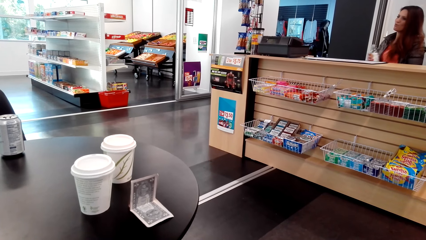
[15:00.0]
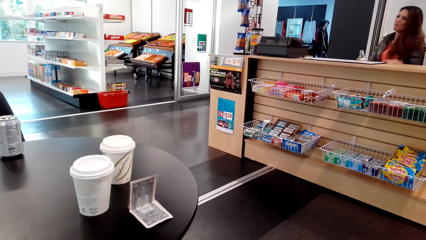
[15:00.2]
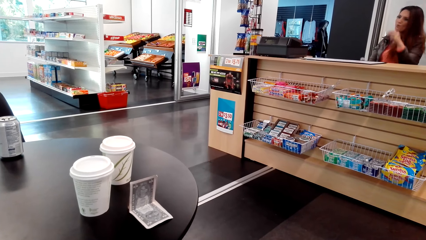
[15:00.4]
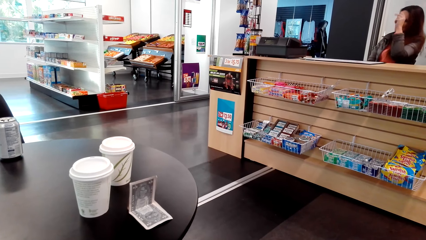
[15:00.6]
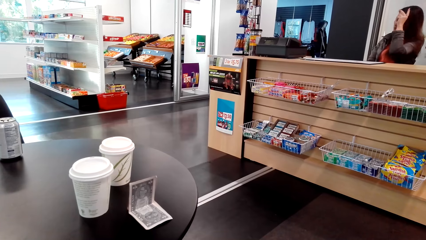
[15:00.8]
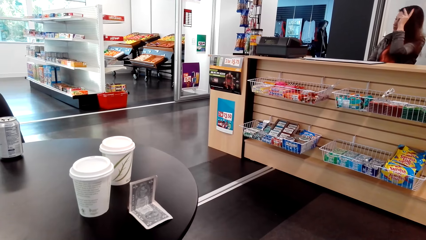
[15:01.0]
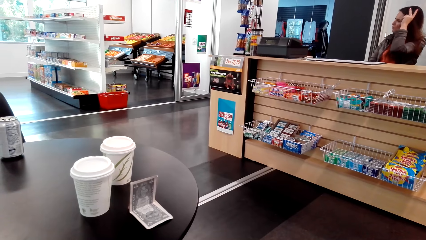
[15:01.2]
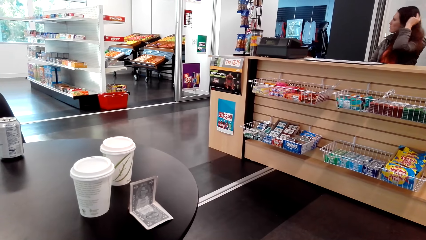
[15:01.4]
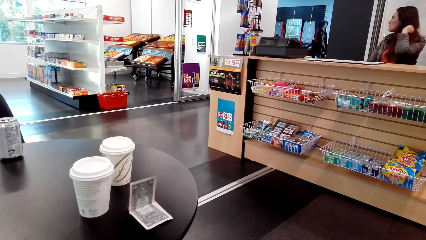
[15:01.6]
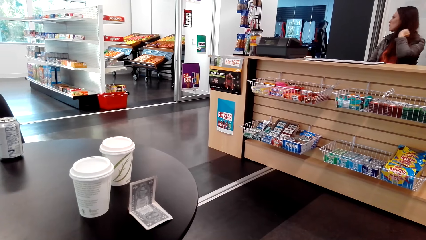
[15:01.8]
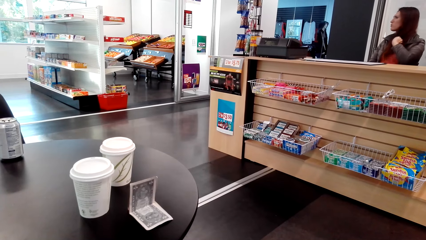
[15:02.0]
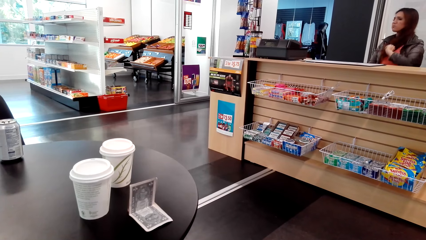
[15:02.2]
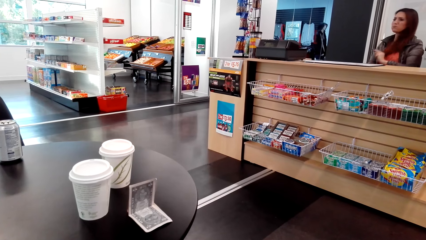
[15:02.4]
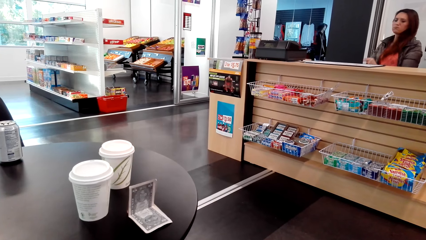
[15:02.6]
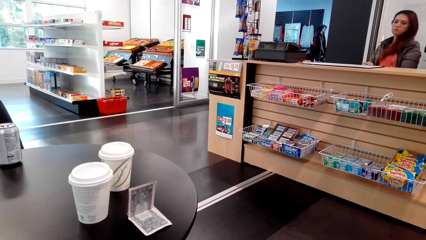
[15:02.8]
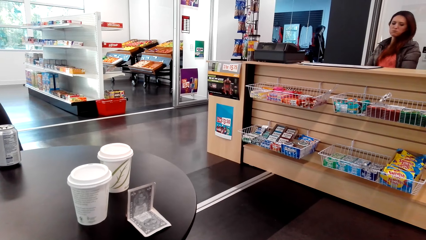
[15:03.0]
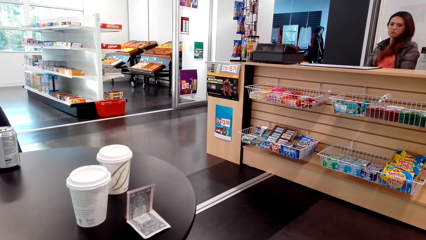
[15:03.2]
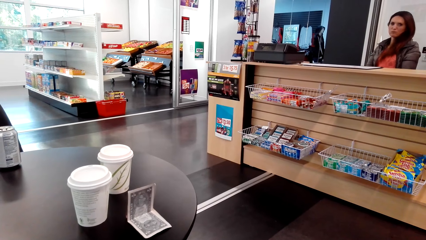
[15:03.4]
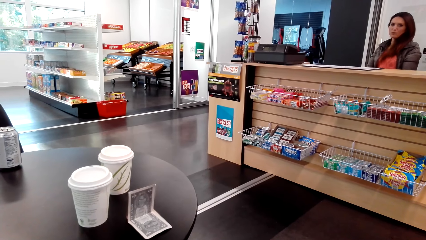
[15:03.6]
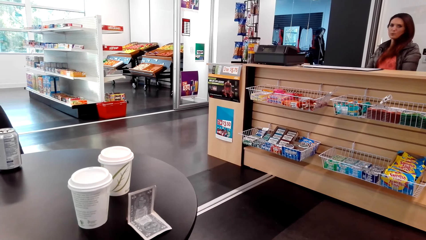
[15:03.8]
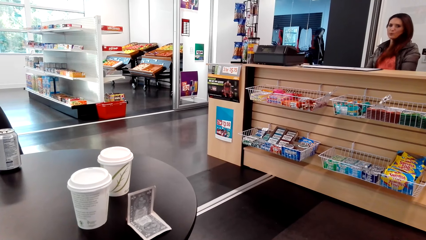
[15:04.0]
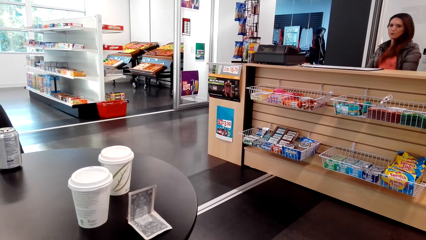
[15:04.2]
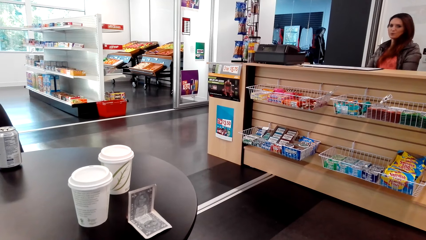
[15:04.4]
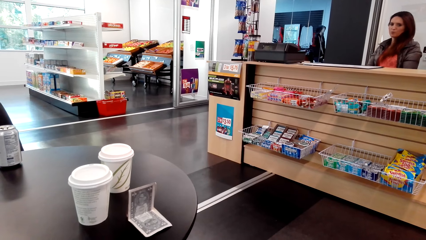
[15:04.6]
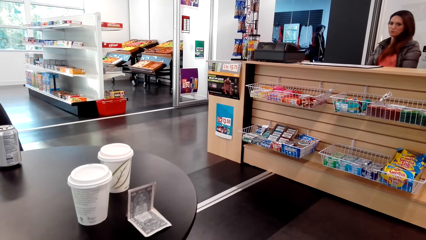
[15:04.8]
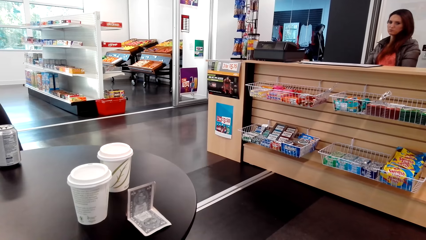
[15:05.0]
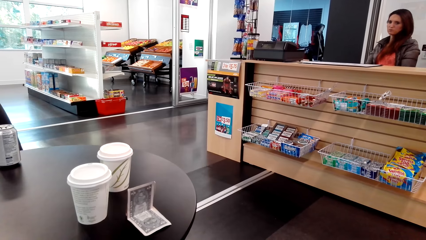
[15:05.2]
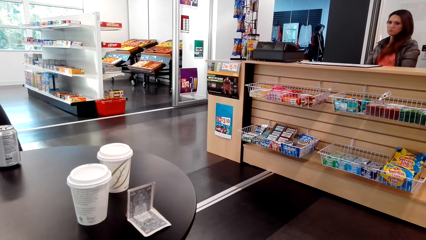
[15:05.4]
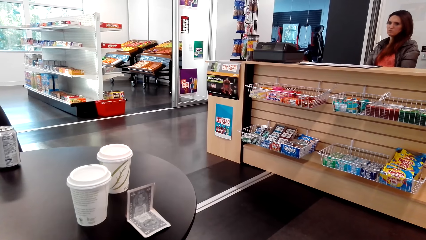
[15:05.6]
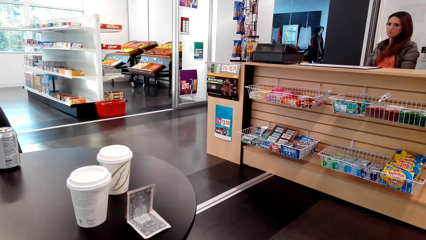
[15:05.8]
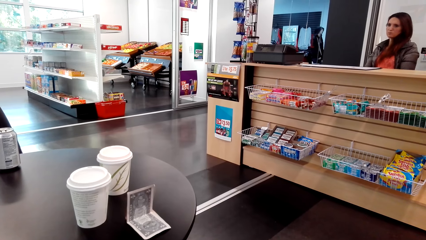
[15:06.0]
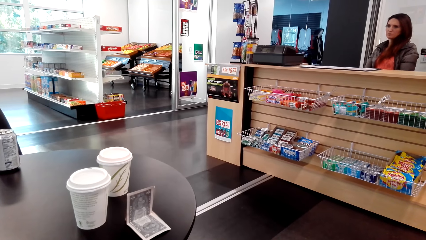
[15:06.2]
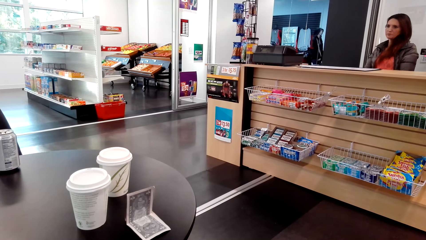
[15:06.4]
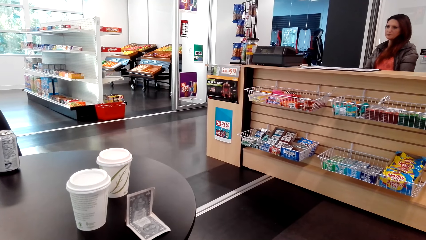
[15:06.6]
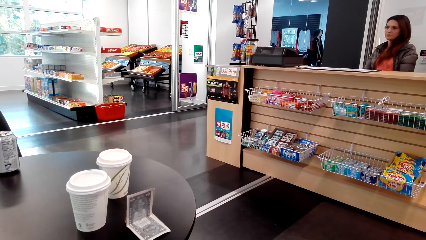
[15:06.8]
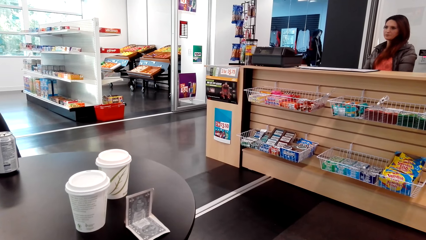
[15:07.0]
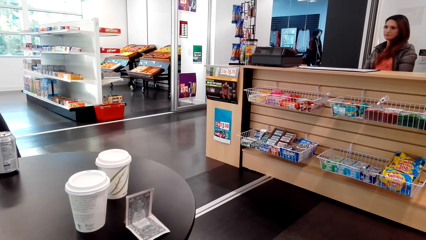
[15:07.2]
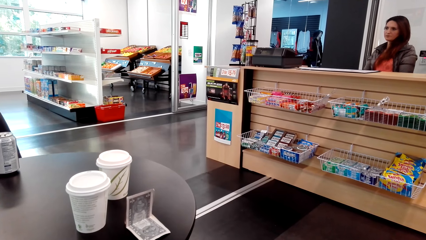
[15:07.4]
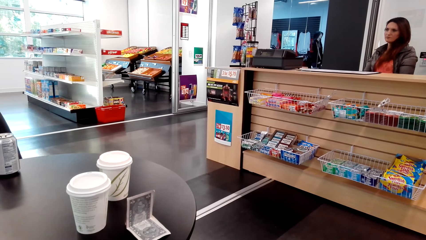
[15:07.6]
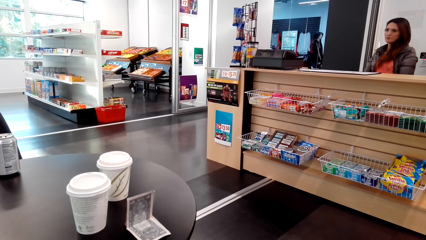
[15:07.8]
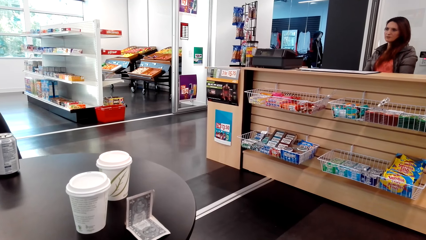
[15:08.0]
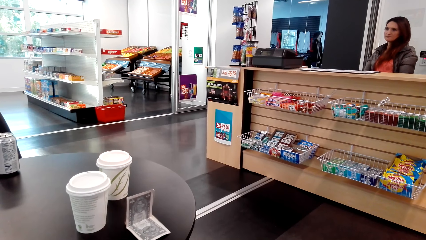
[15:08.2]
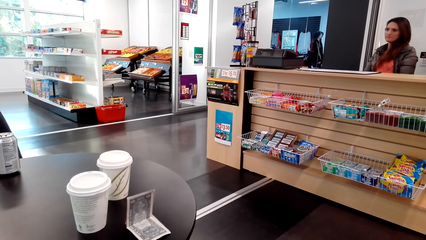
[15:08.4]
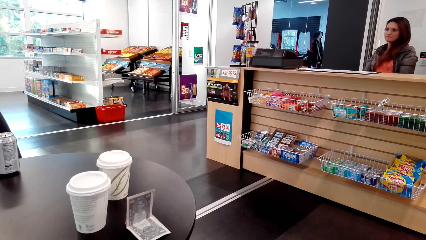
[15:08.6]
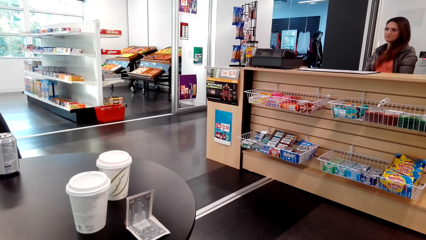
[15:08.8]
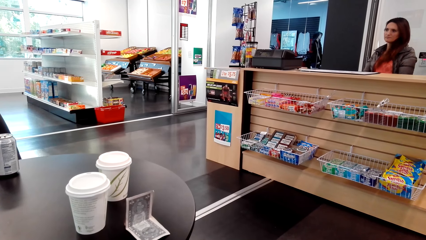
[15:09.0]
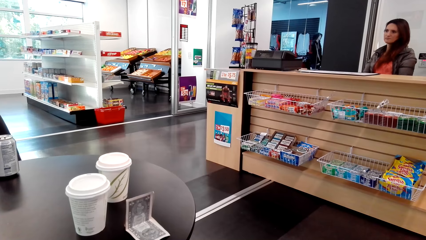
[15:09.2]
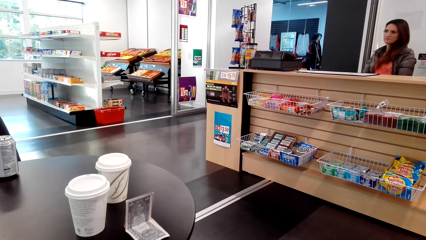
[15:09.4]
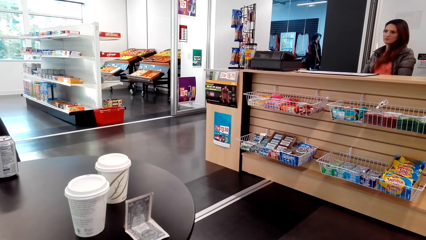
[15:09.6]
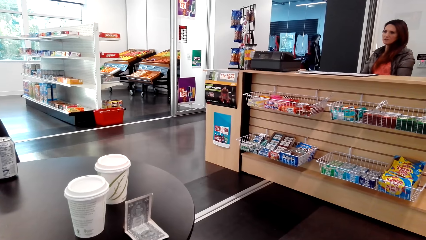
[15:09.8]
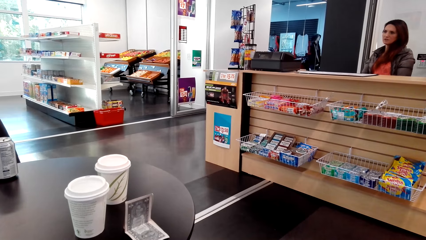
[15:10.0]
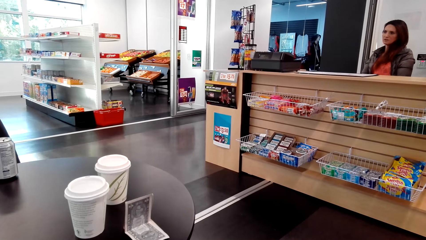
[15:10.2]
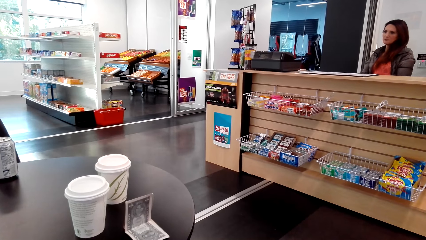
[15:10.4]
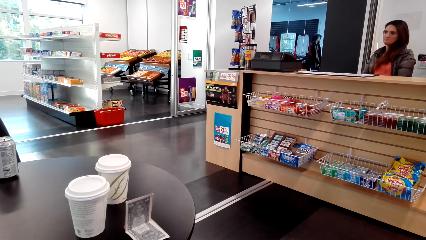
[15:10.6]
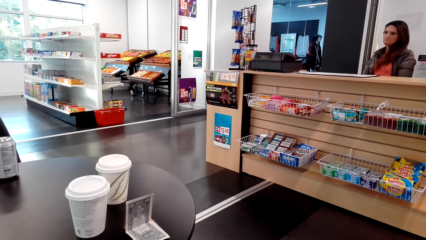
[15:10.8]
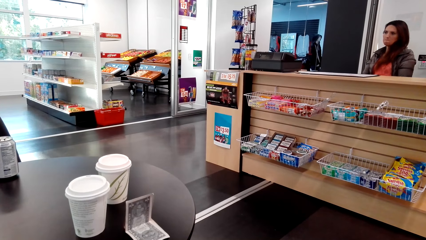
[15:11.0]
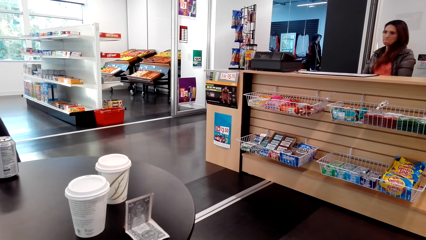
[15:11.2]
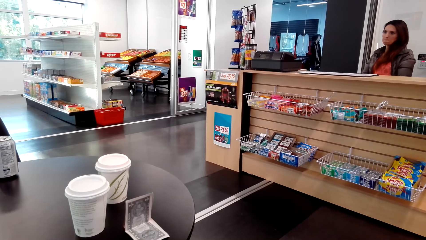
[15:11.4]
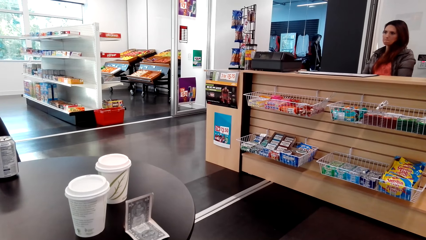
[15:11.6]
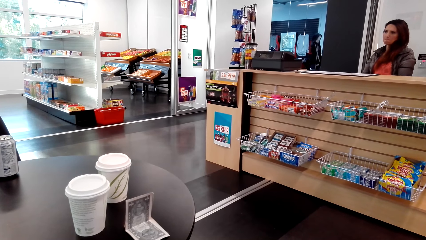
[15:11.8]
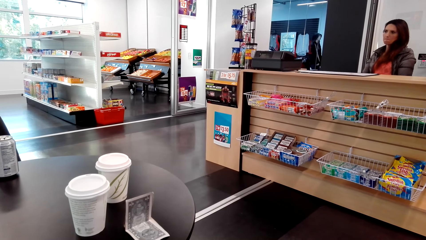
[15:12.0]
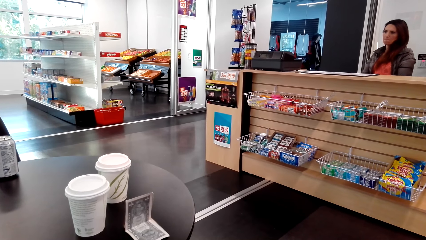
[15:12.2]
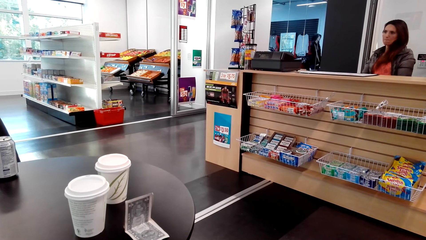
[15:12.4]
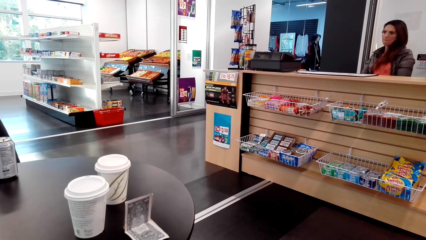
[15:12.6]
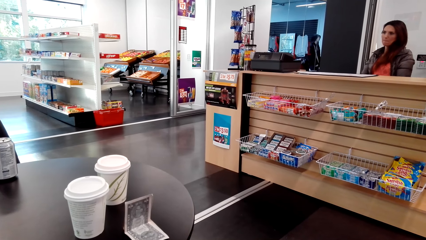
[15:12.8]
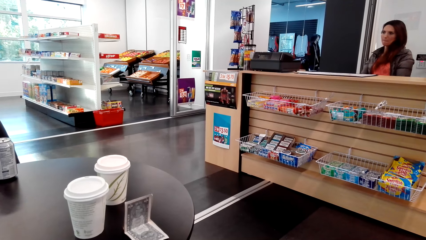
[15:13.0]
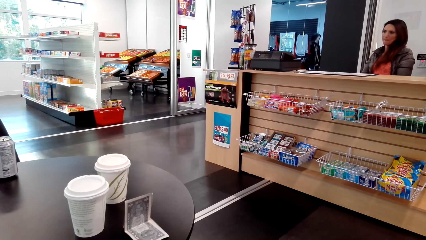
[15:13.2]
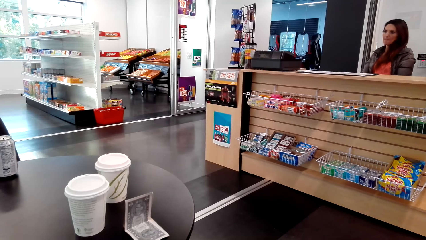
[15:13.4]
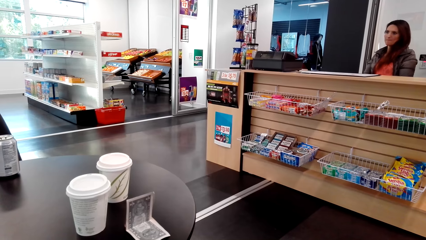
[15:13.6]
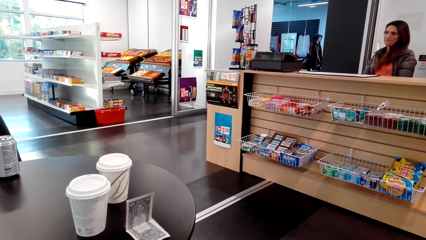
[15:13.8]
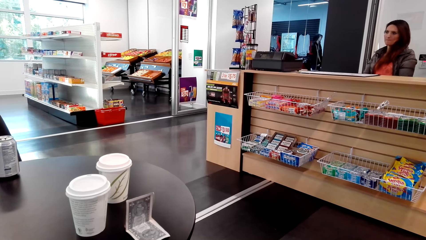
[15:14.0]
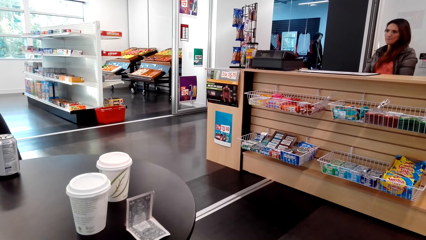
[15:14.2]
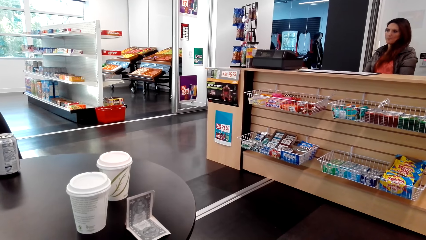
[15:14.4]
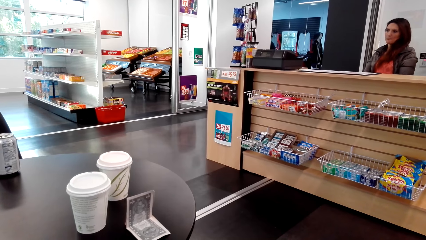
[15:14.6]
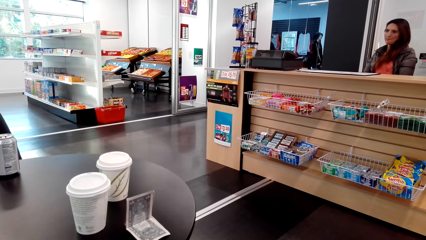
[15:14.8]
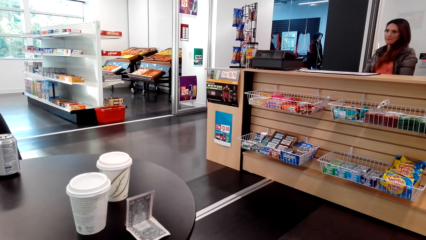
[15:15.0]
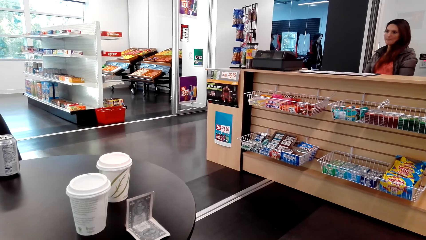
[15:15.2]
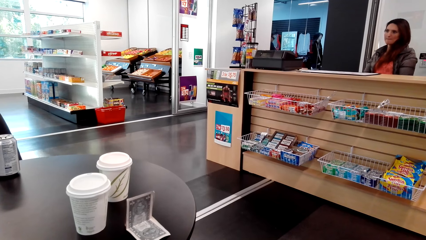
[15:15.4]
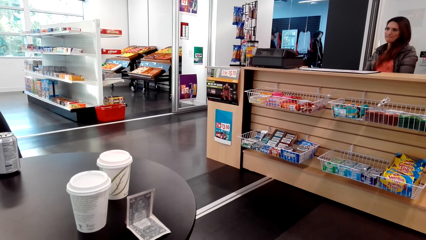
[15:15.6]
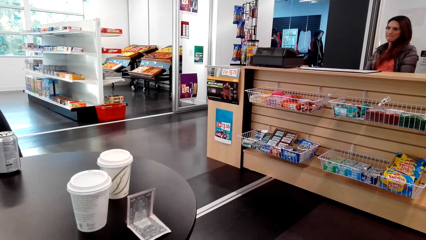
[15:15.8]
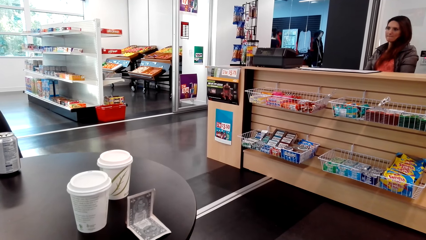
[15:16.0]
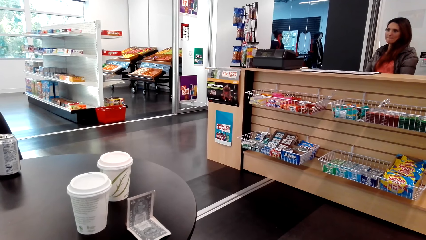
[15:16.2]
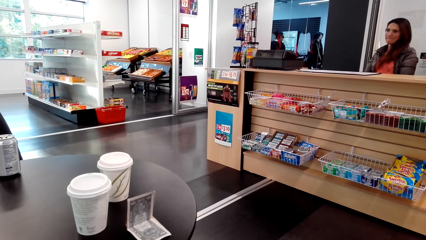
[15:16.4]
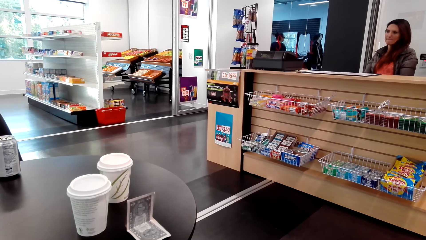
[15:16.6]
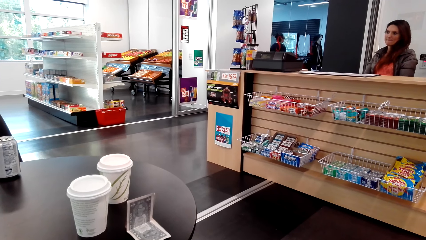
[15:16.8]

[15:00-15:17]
The camera wearer looks around. A person touches her hair with her left hand. The camera wearer looks in front.
